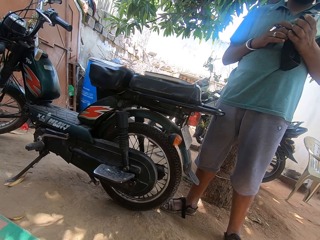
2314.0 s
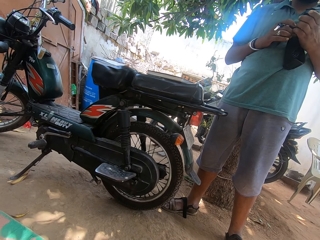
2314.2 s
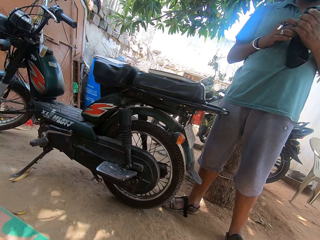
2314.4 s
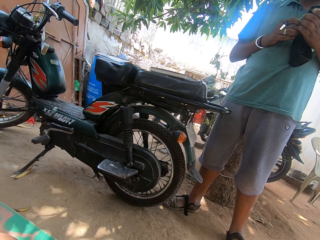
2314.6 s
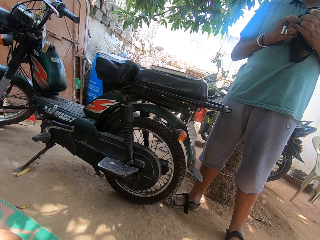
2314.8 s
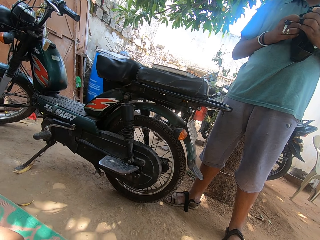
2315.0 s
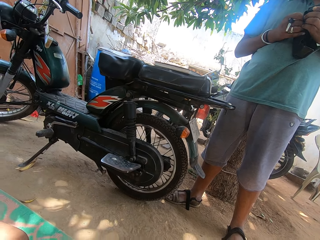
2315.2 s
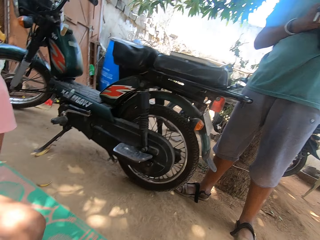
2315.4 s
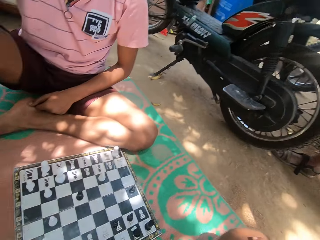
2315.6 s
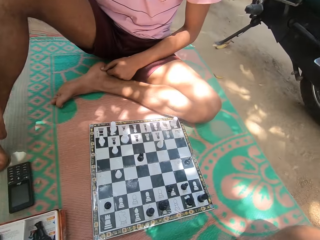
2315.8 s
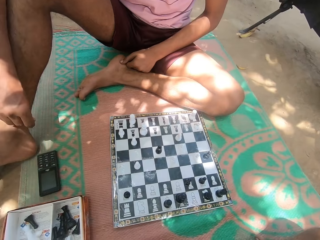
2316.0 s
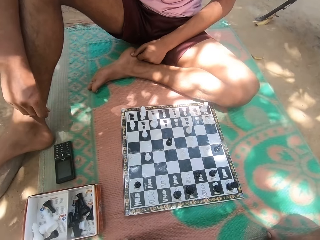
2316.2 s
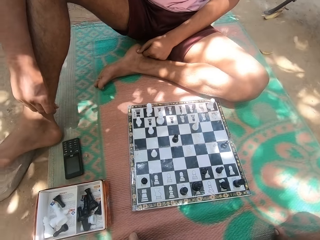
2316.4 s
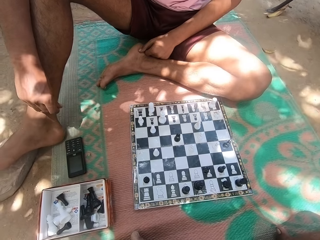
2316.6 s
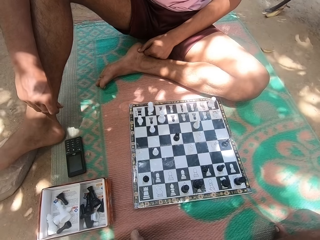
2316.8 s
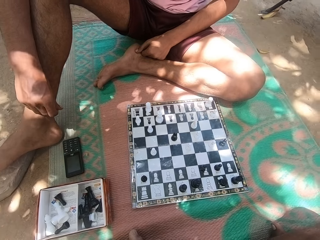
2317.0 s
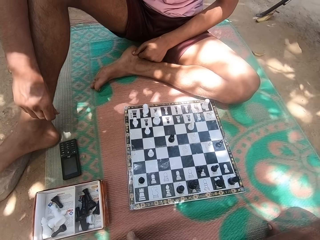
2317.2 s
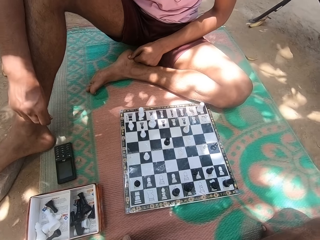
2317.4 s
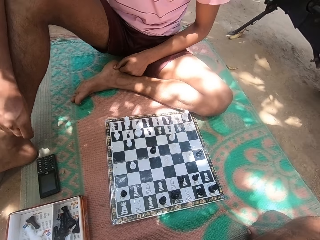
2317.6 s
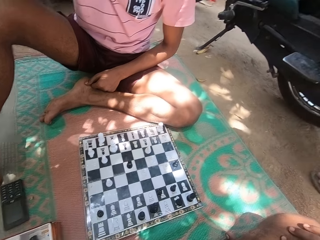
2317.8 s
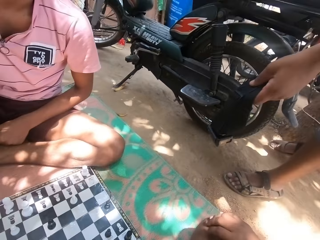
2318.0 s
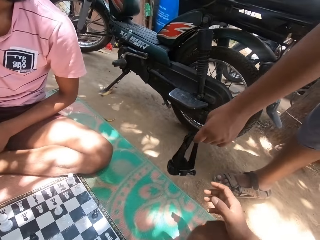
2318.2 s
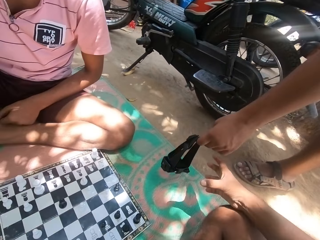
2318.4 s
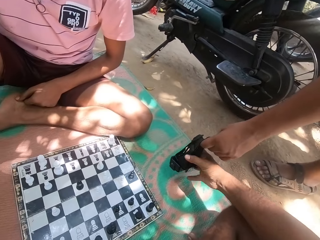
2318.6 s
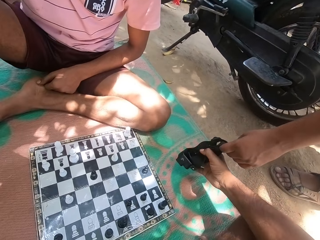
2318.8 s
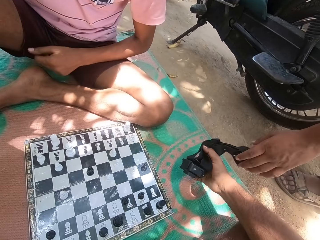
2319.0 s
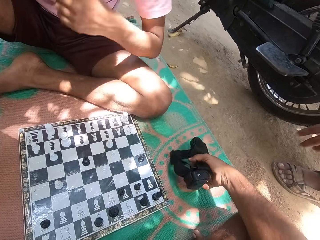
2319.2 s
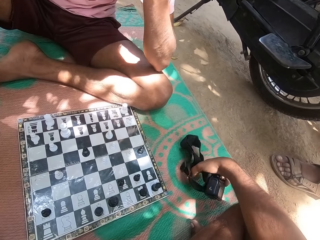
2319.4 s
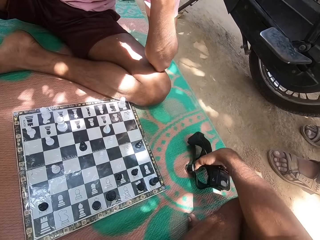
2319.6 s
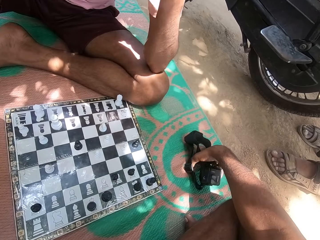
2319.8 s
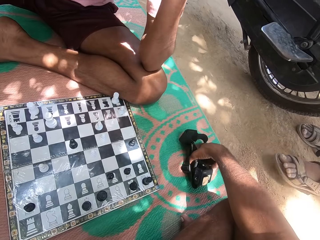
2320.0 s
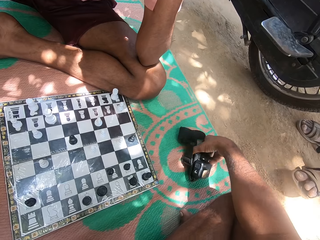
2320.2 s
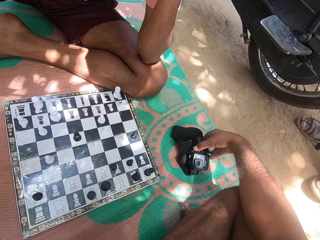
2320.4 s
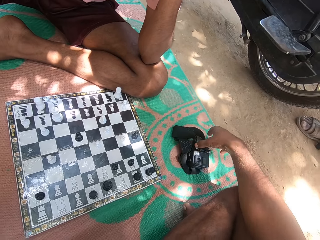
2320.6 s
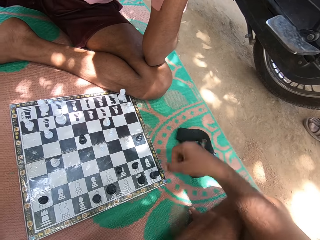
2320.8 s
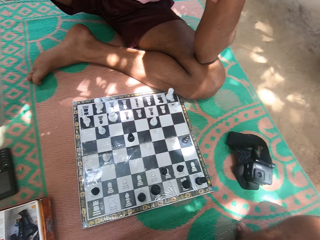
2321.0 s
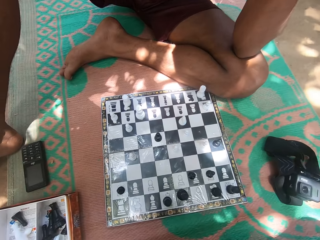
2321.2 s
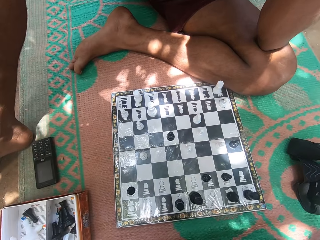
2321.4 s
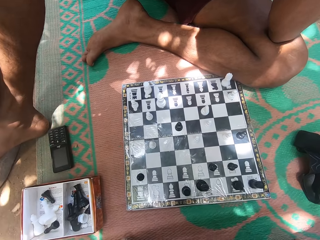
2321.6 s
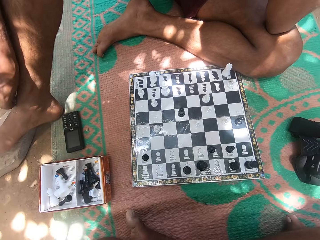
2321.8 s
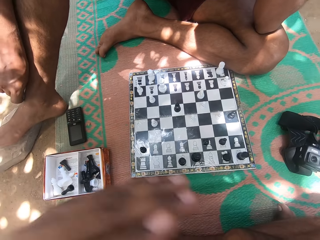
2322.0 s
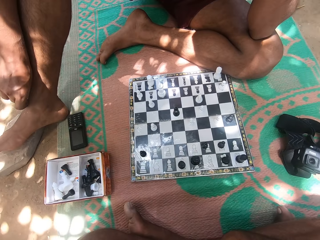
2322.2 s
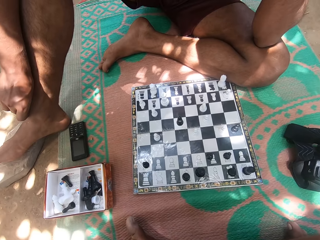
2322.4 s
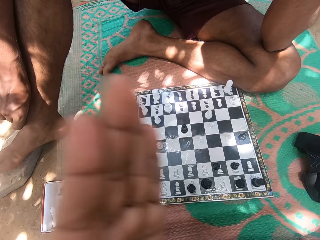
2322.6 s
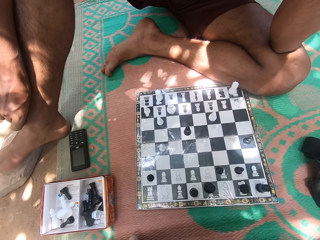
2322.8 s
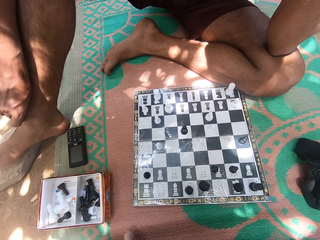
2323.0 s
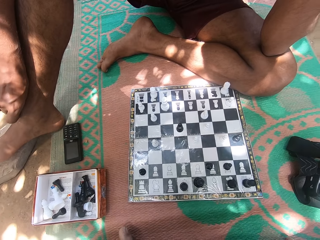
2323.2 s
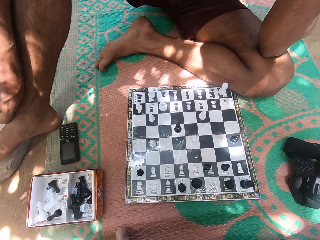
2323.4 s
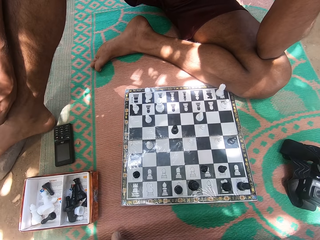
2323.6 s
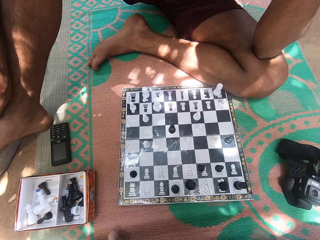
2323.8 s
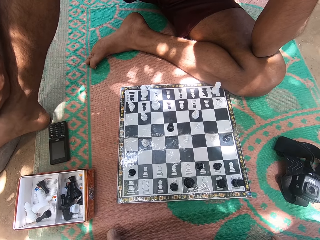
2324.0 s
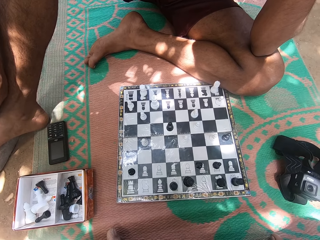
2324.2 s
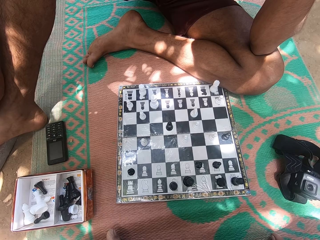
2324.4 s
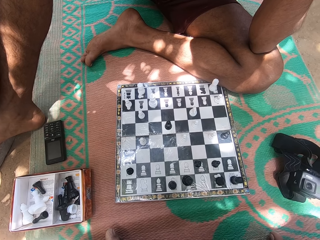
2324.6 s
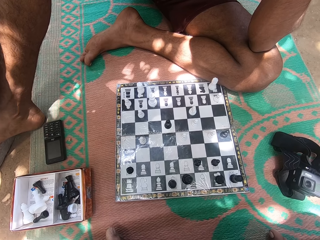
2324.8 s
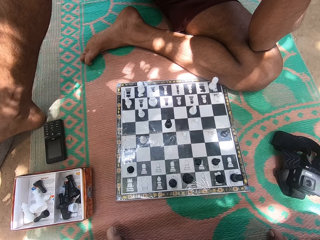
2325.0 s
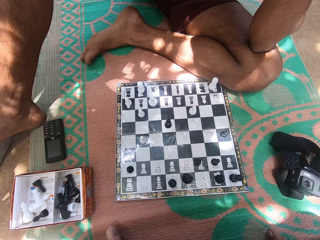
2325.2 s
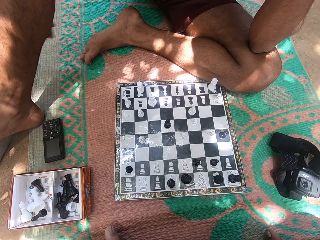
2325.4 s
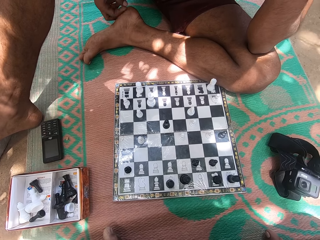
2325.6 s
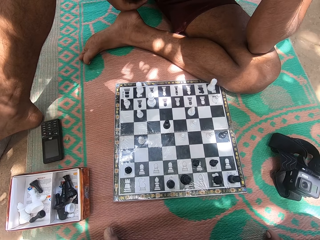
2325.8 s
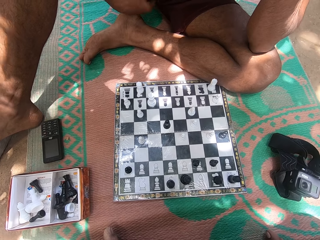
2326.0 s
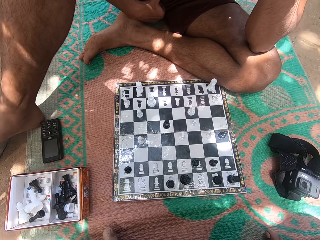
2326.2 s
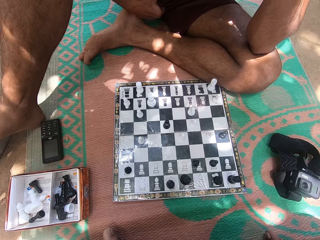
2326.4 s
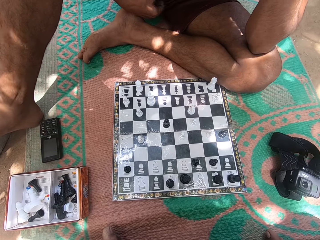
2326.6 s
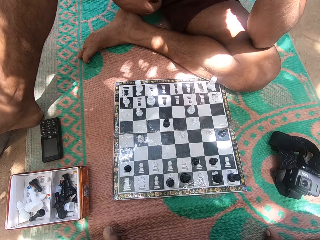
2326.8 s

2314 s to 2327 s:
A man gives the camera wearer the camera. The man puts something down. The camera wearer places the camera on the ground. They look around.

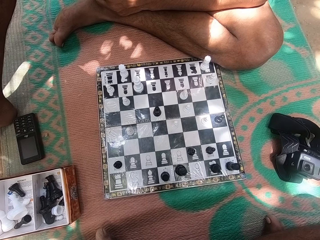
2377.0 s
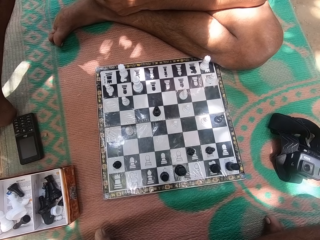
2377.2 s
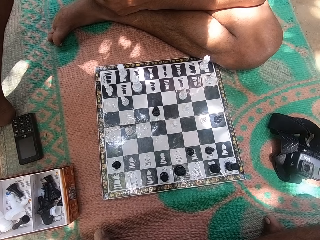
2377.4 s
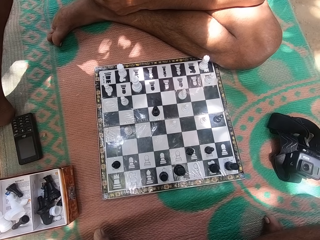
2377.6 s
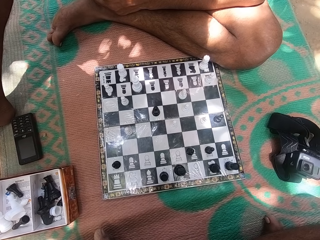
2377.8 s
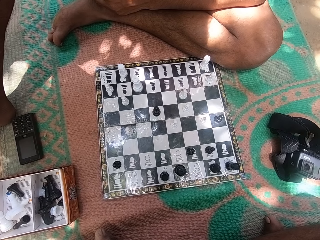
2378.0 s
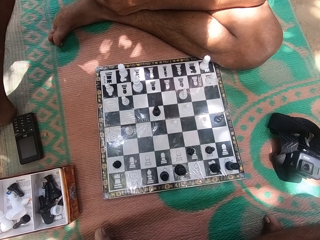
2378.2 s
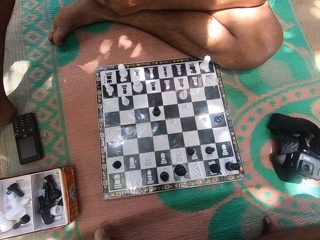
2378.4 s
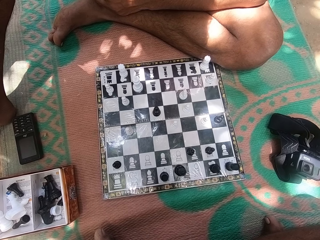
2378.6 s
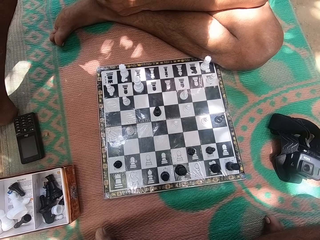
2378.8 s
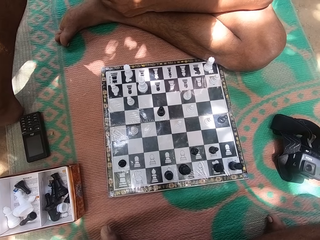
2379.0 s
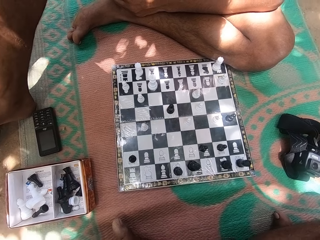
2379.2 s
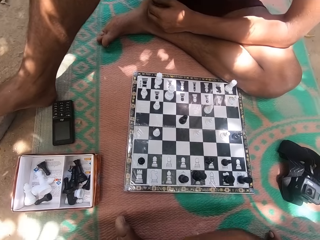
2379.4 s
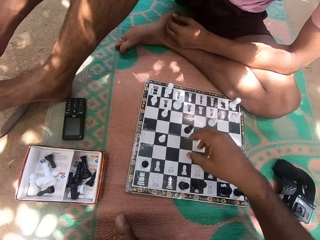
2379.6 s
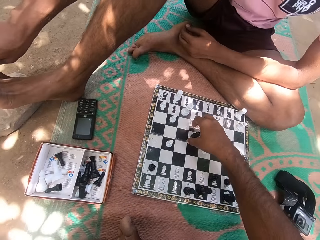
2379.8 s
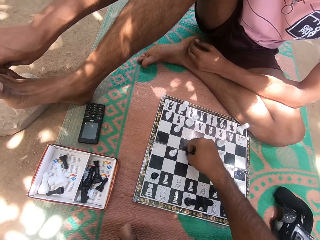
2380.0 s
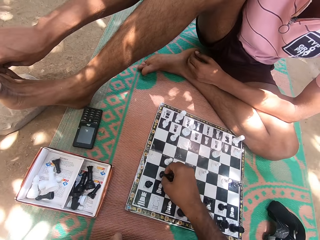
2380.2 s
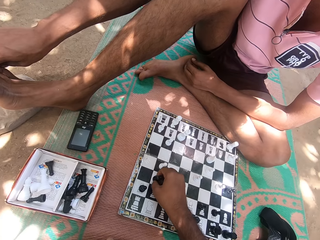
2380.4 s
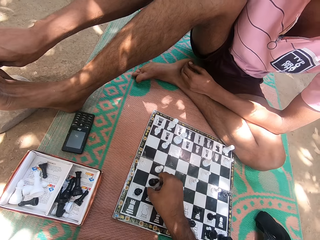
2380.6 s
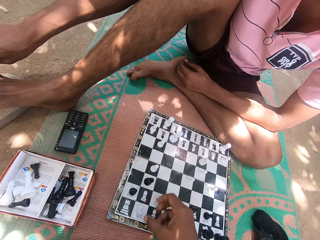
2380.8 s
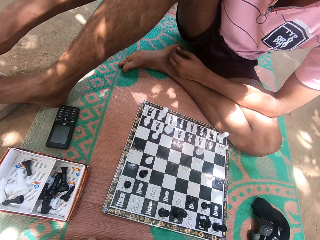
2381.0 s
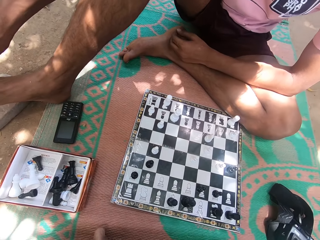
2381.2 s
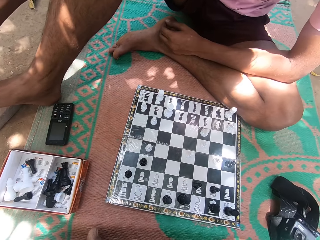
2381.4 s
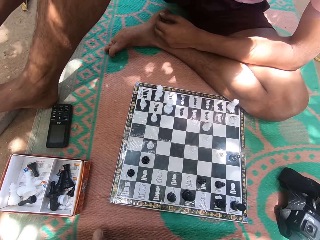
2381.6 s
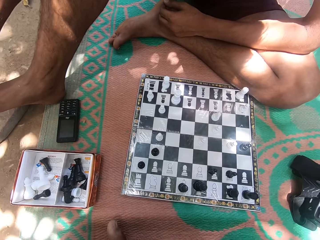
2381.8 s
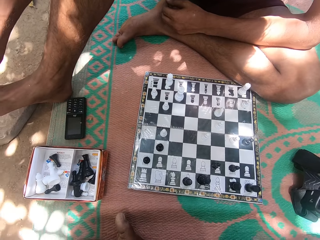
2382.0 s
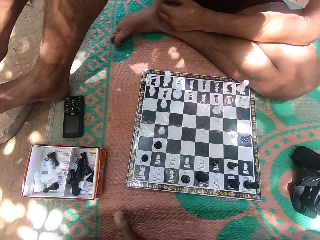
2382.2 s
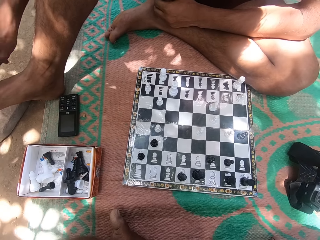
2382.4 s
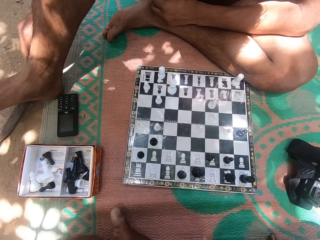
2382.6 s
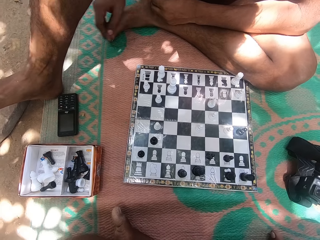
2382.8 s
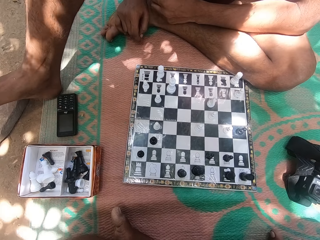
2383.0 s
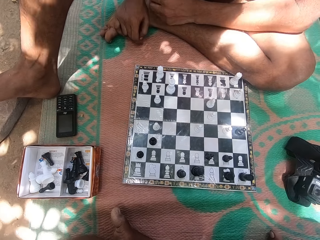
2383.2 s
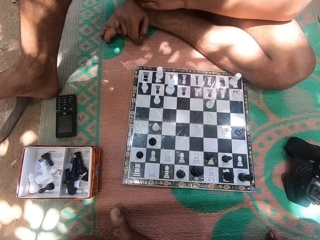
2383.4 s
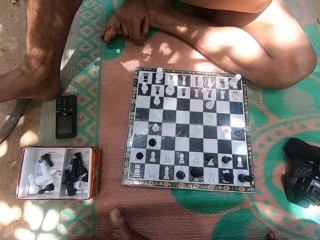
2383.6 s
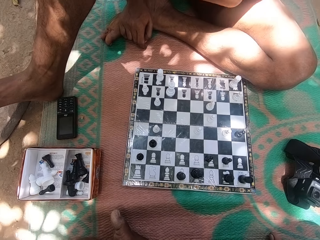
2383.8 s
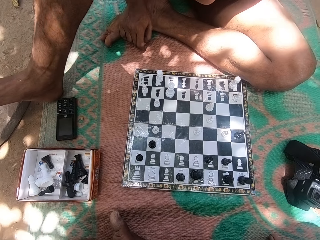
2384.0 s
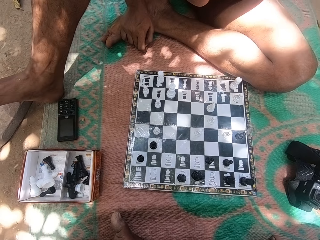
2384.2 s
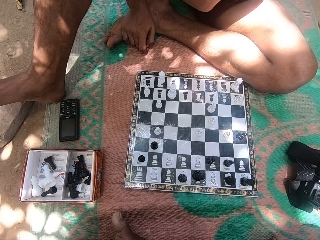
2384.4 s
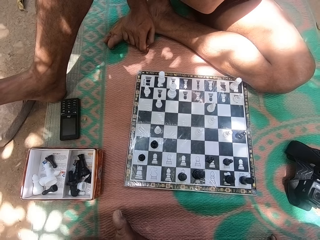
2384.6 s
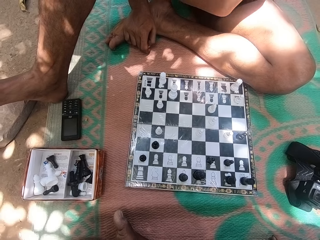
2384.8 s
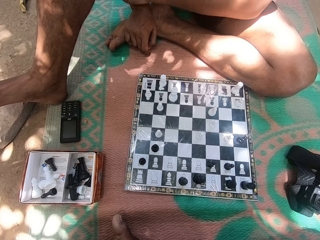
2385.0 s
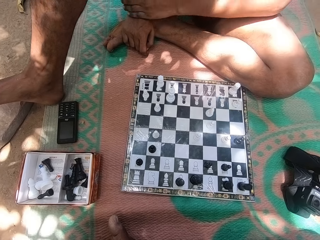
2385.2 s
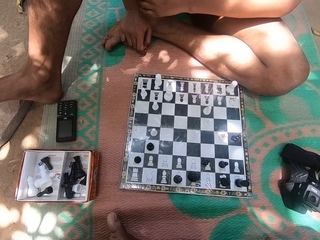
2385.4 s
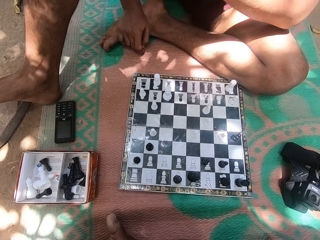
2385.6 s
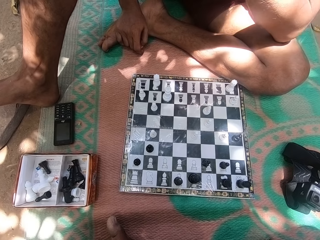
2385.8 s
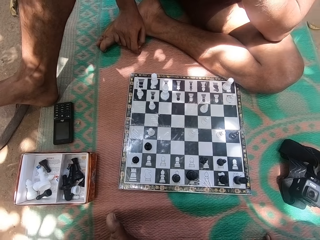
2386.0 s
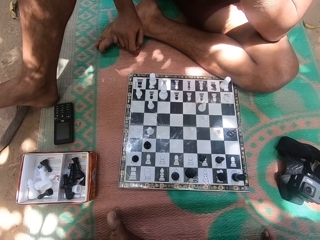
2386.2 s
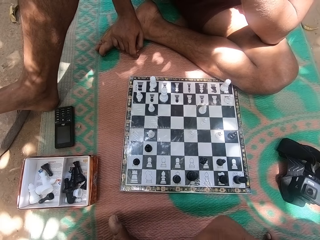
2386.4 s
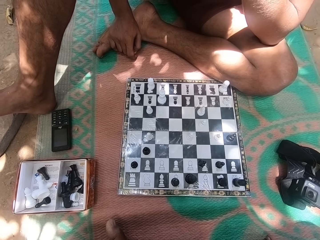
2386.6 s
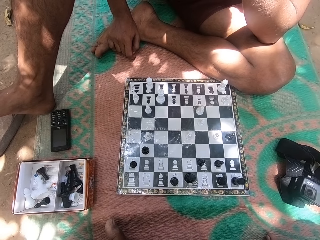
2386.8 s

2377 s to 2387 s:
The camera wearer moves a chess piece, the pawn, on the chess board.
